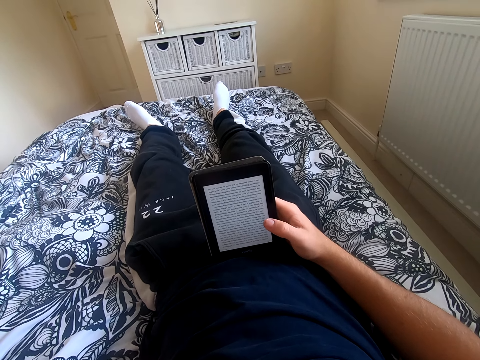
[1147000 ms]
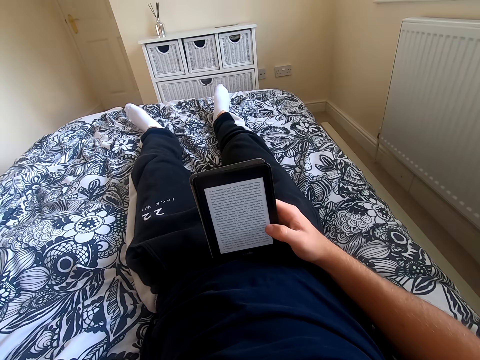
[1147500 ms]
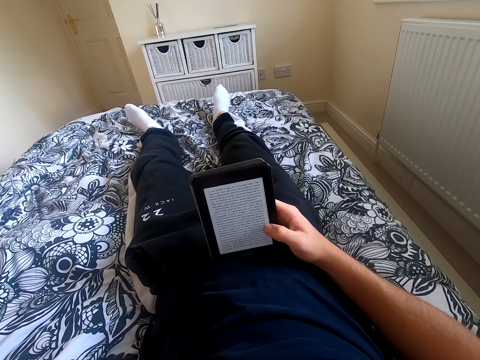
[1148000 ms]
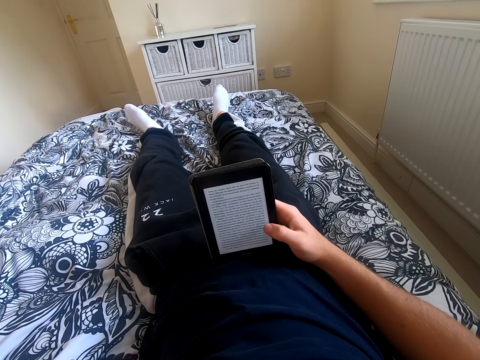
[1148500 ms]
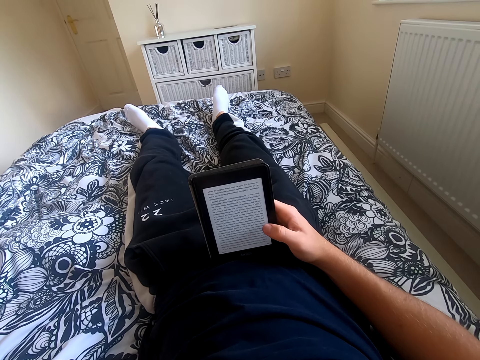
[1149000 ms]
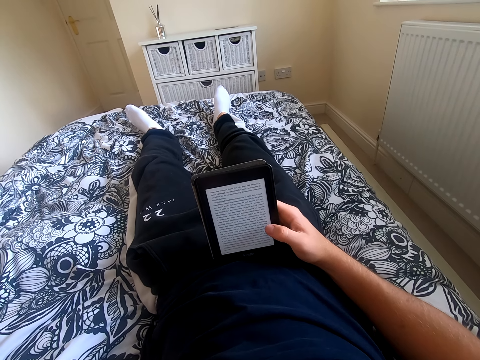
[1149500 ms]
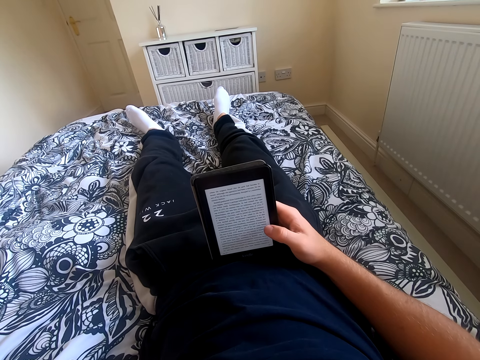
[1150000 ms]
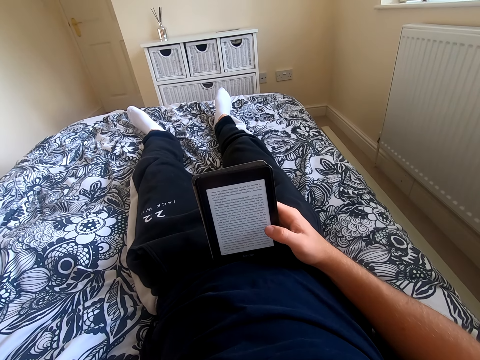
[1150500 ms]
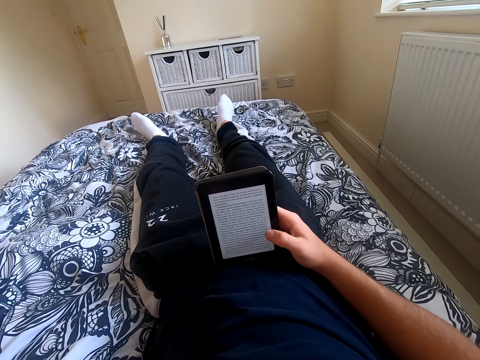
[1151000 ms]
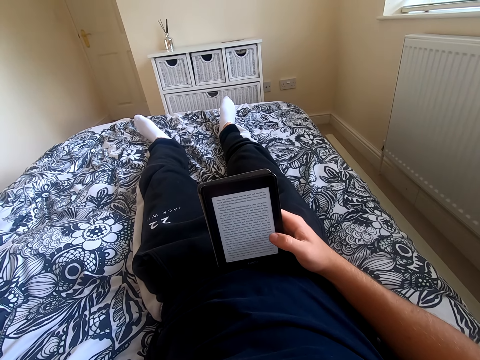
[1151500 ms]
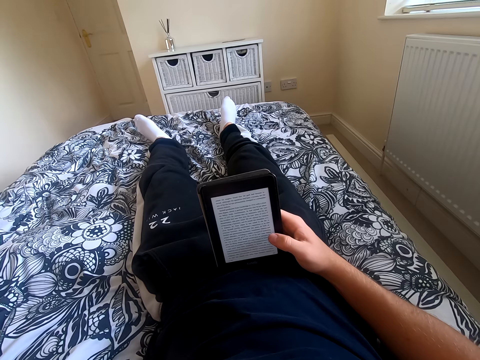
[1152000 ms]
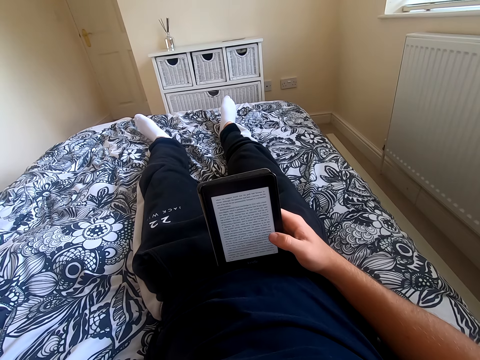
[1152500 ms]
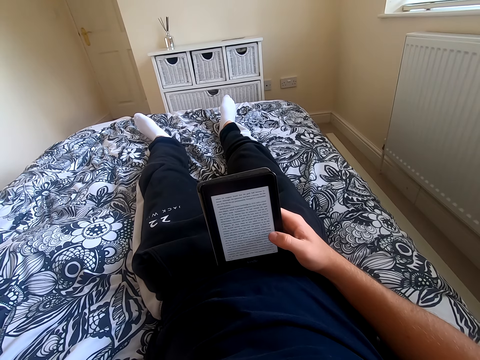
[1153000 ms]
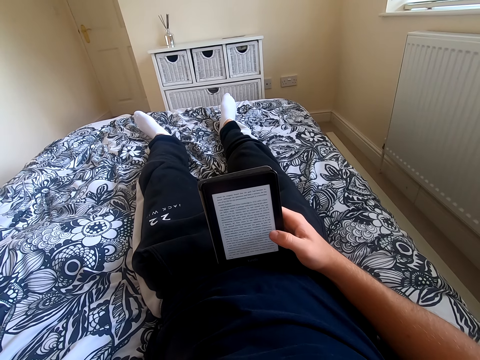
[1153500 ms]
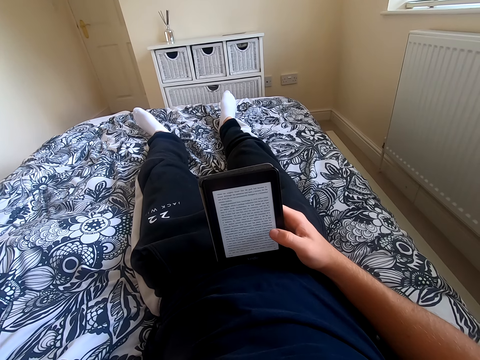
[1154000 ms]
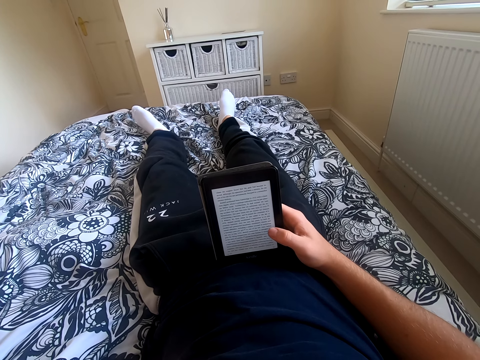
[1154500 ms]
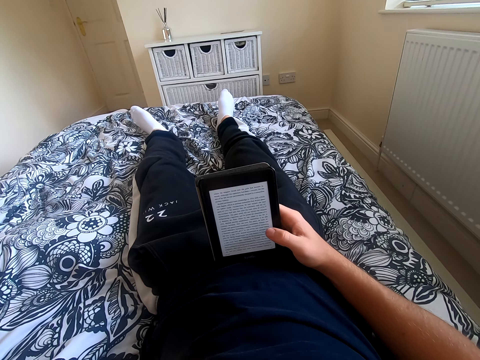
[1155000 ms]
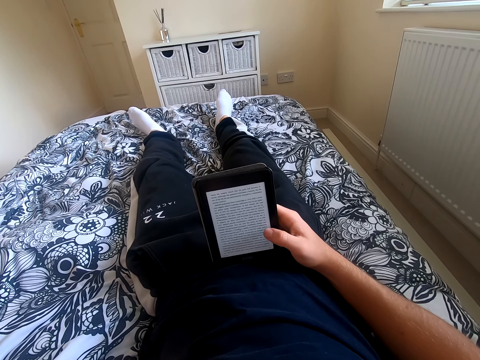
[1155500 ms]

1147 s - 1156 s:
The camera wearer scrolls through the tablet. They read through the tablet.

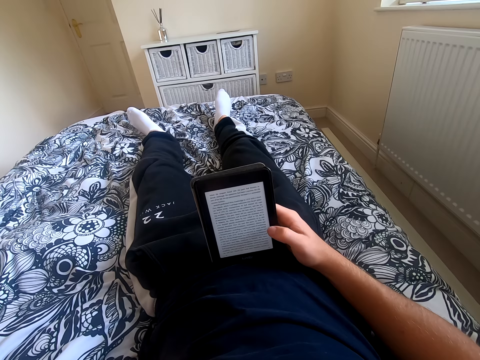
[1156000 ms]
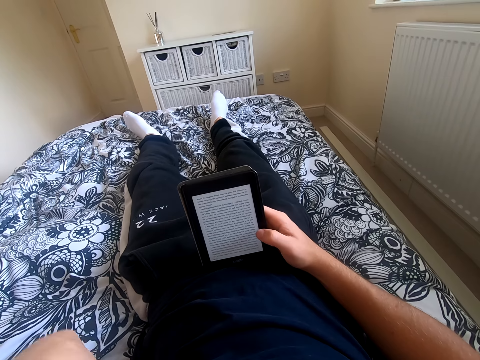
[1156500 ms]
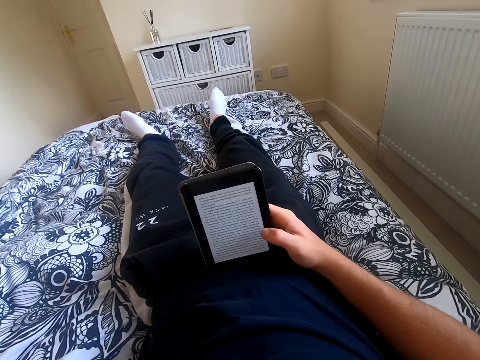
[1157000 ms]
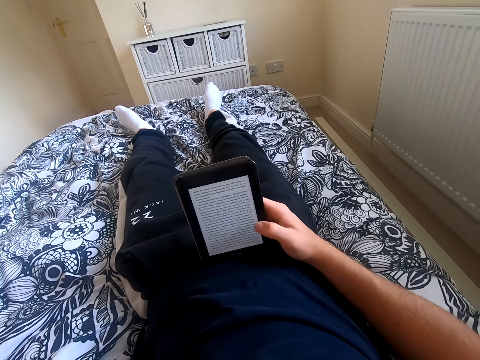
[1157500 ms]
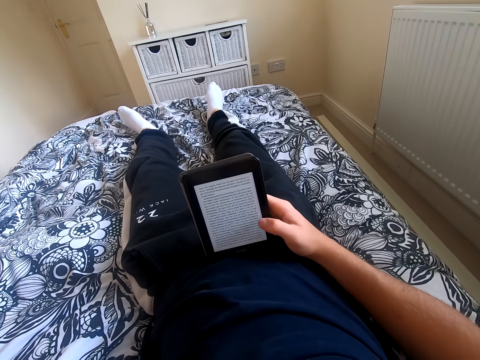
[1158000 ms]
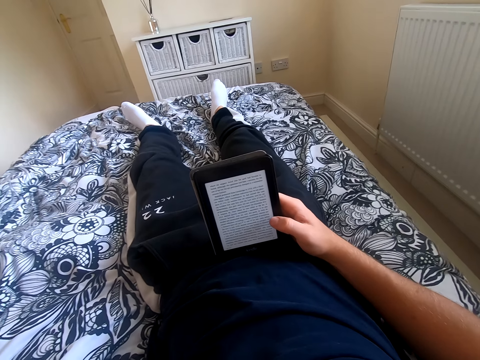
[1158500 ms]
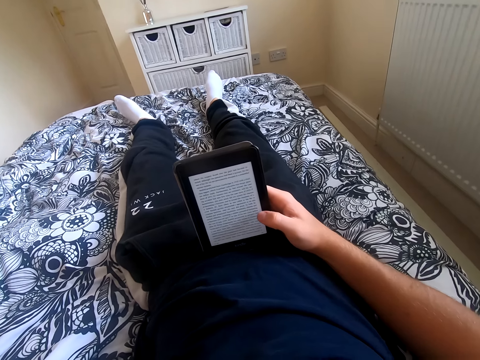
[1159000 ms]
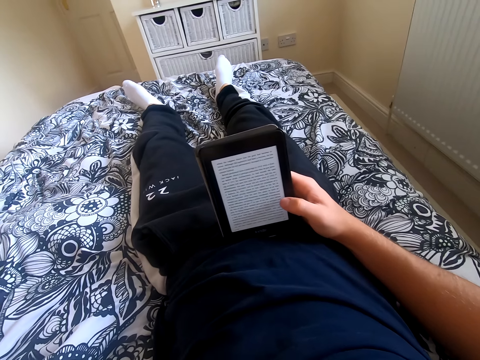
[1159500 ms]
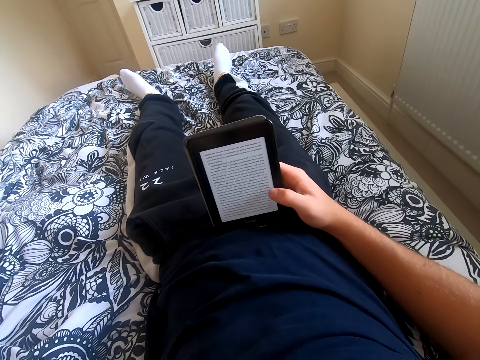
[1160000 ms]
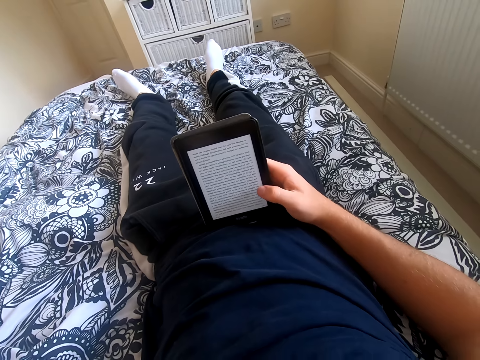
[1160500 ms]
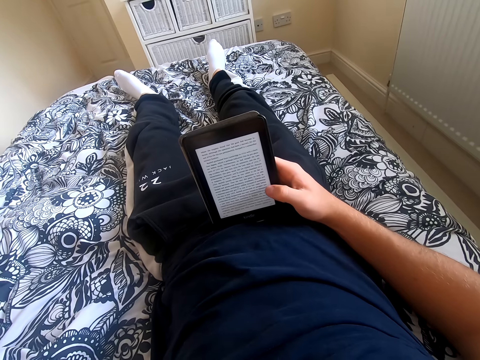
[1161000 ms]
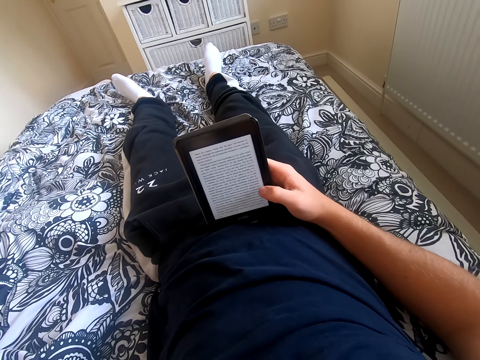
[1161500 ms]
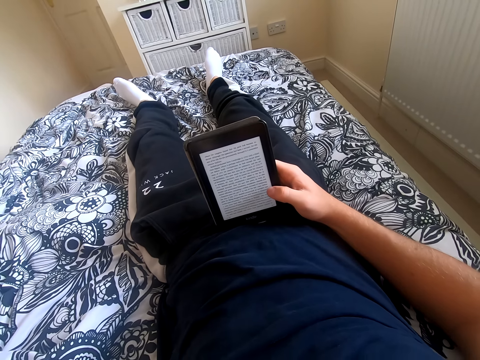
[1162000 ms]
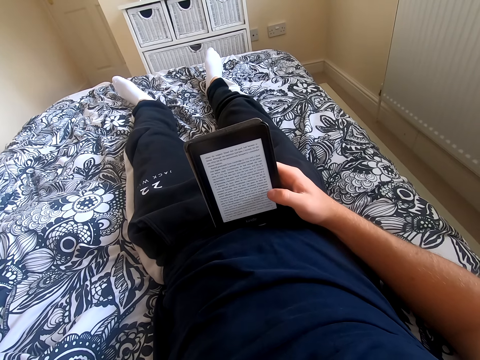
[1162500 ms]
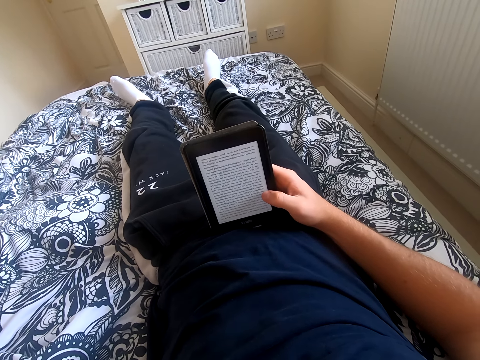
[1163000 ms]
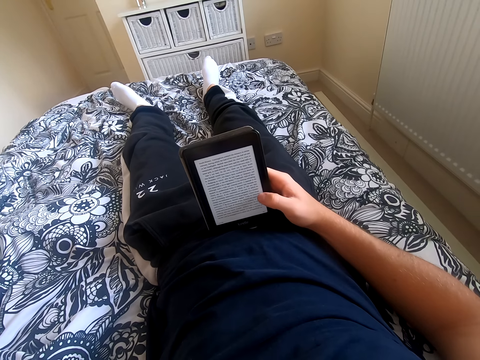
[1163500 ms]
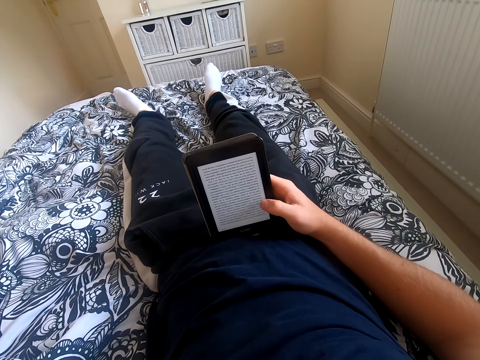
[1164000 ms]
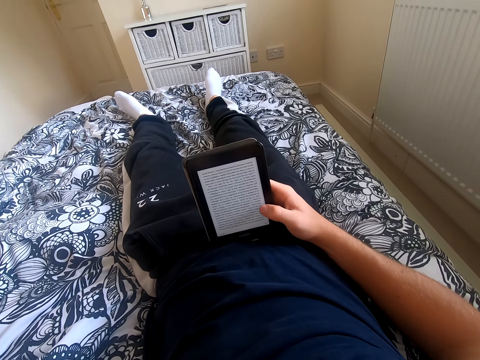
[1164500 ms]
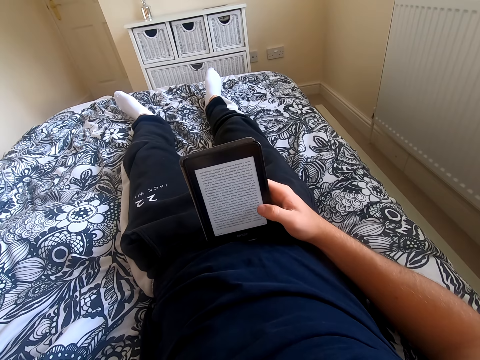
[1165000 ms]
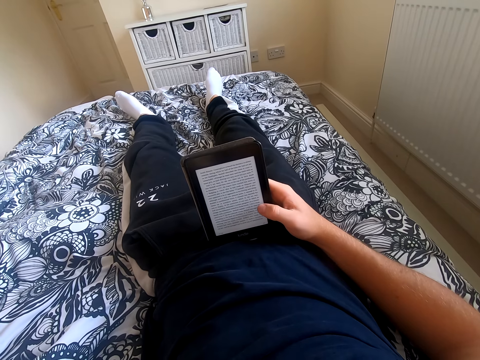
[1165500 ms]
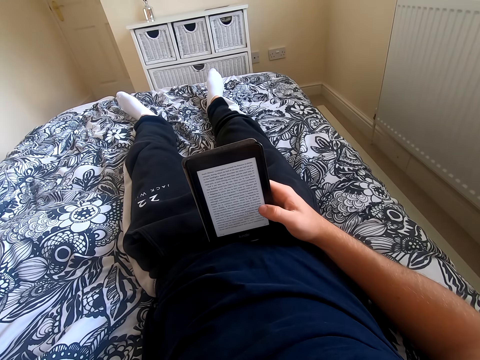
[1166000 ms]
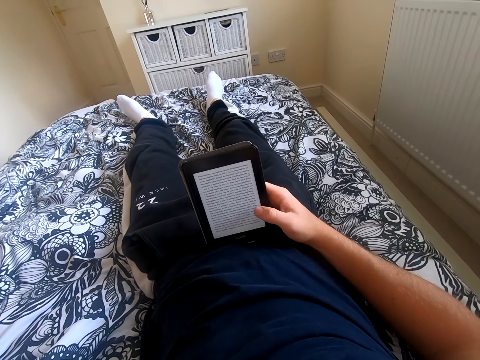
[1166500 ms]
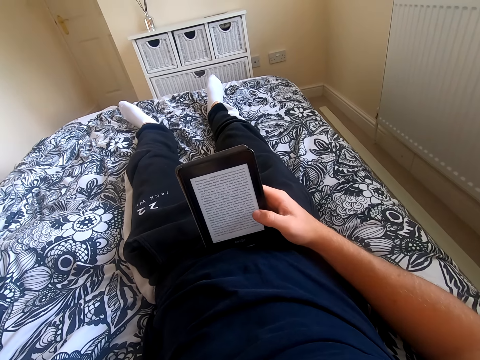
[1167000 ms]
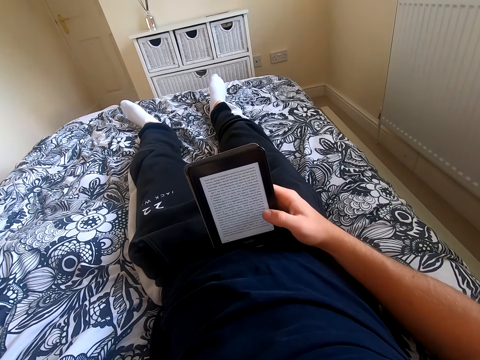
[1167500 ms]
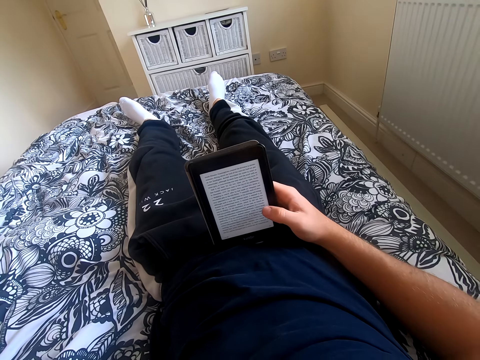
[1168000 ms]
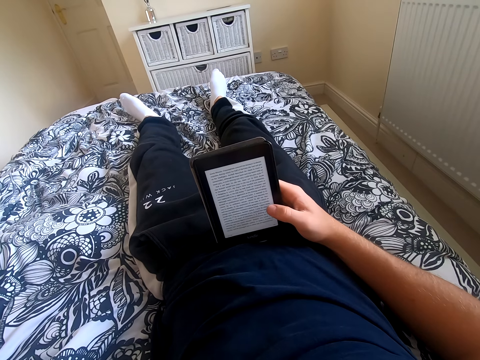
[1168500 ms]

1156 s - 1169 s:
The camera wearer scrolls his tablet. They read the book on the tablet. They scroll through the tablet. They read through the tablet.

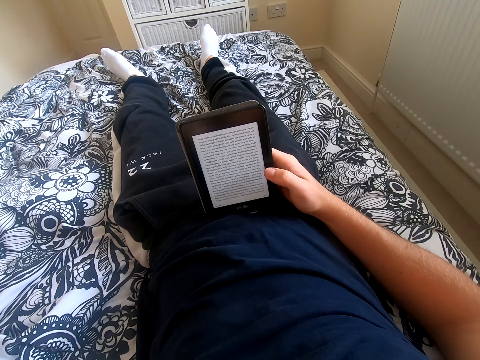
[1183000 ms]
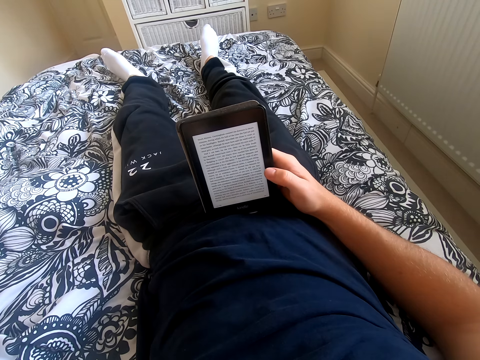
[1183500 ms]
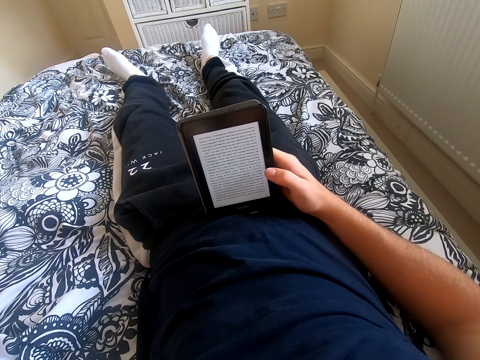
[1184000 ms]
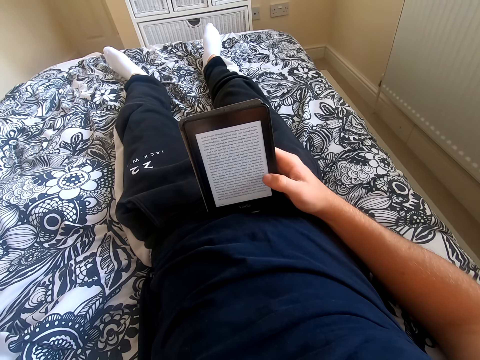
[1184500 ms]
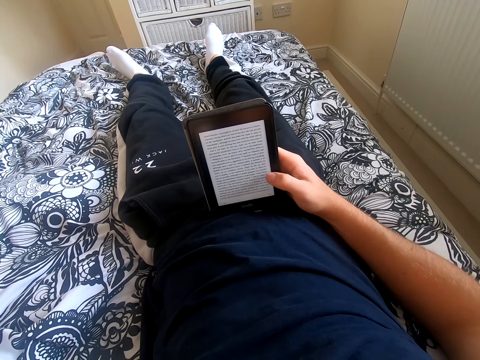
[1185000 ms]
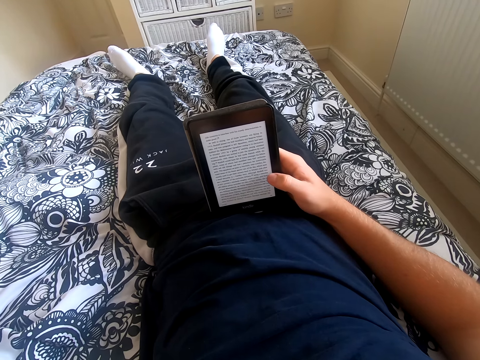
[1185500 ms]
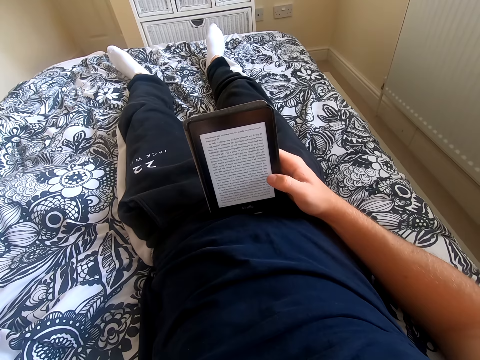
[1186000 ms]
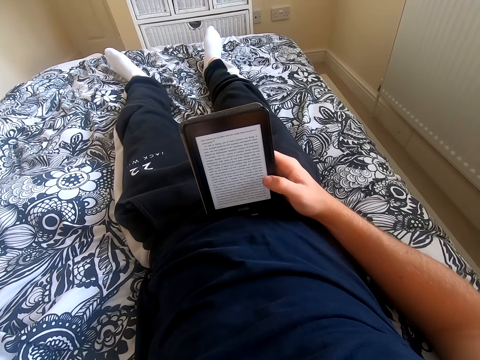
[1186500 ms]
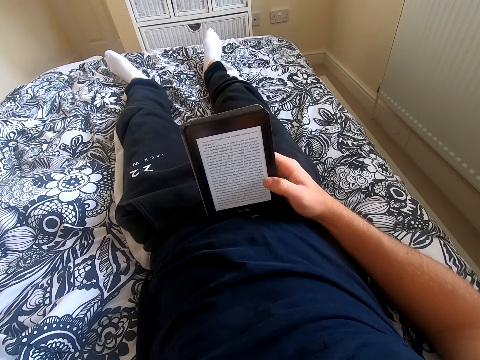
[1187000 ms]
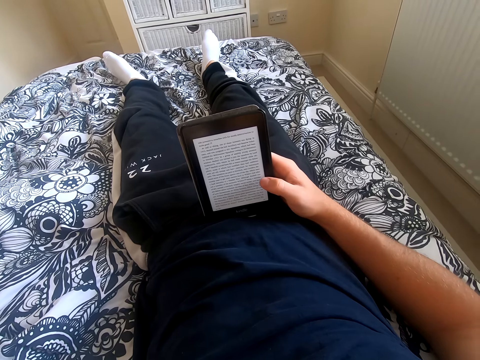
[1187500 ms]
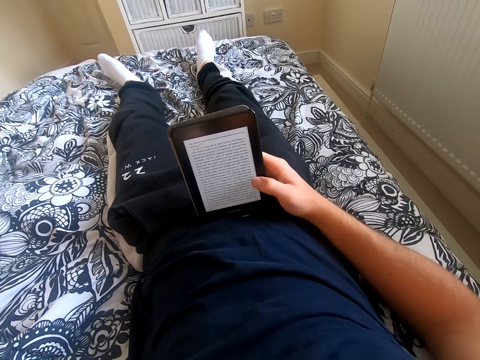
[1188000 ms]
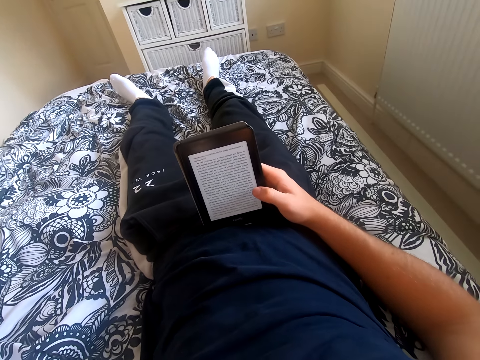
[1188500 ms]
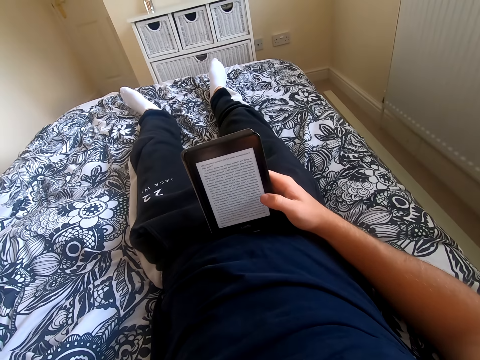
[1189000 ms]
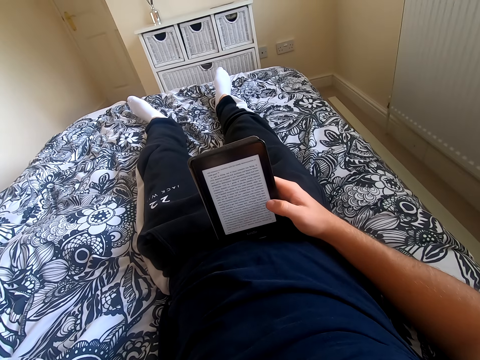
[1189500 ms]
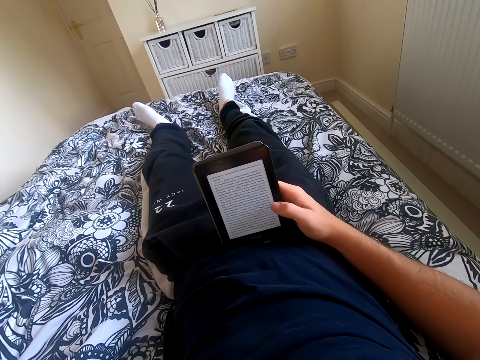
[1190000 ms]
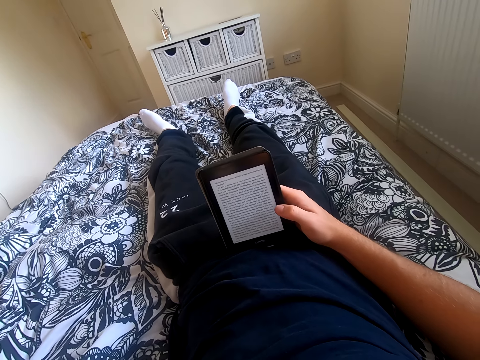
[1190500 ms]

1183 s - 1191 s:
The camera wearer scrolls through the tablet. They read through the tablet.
